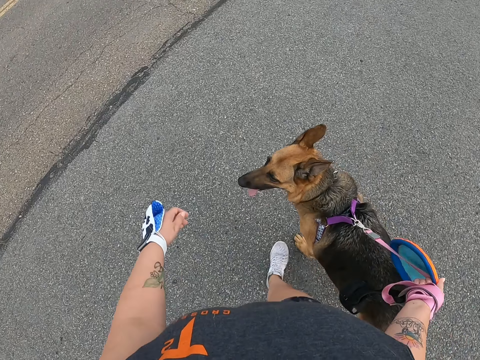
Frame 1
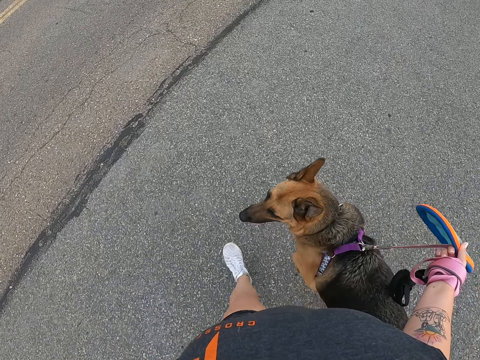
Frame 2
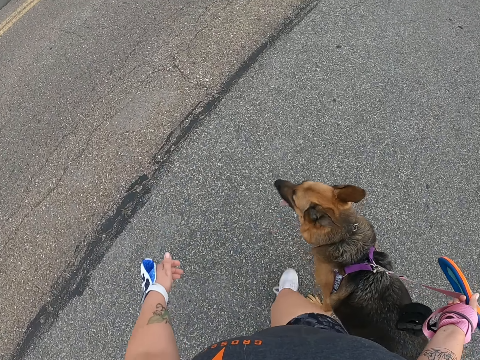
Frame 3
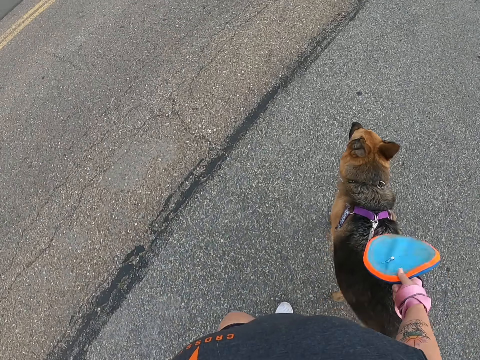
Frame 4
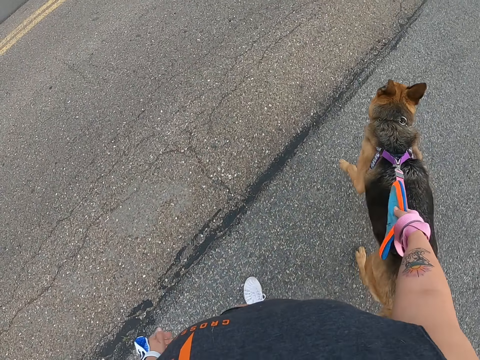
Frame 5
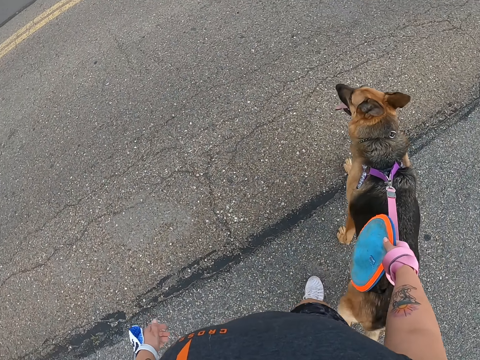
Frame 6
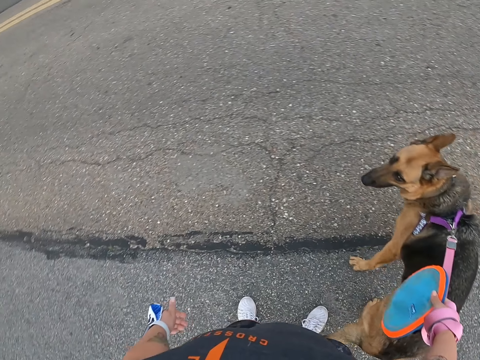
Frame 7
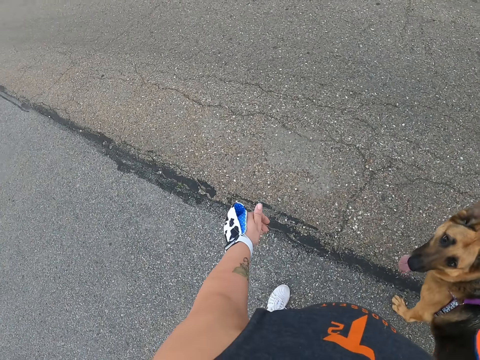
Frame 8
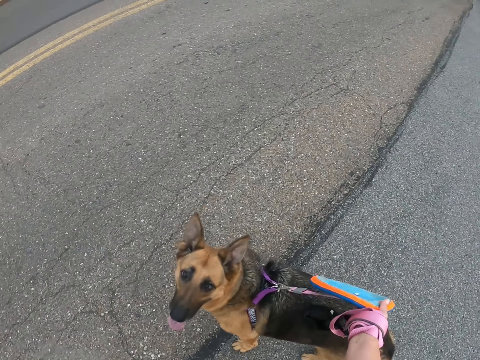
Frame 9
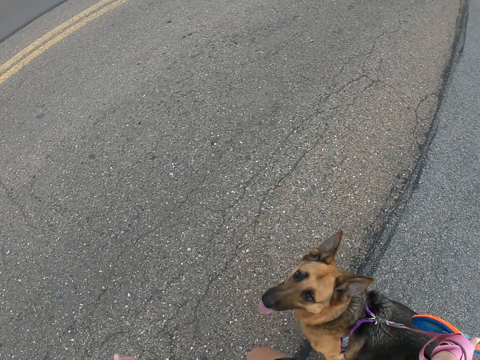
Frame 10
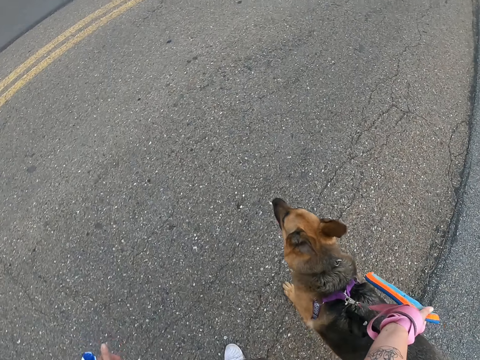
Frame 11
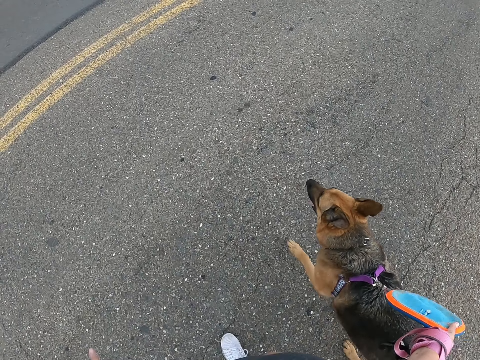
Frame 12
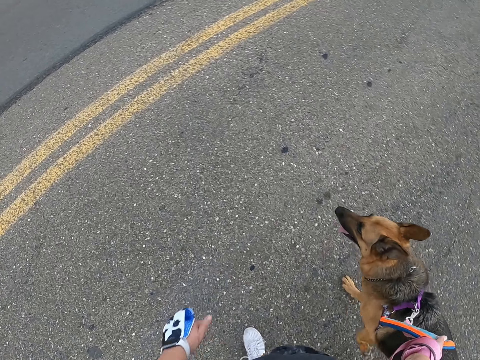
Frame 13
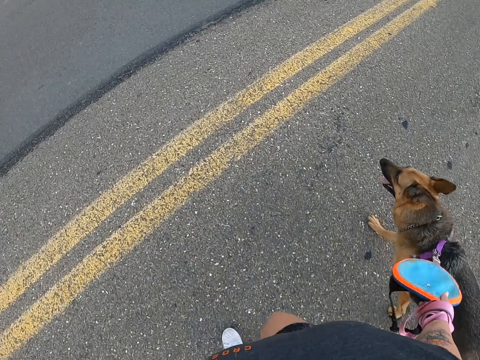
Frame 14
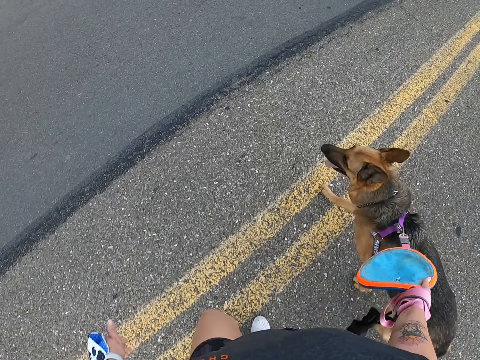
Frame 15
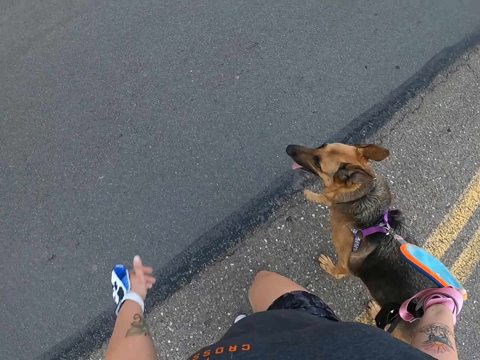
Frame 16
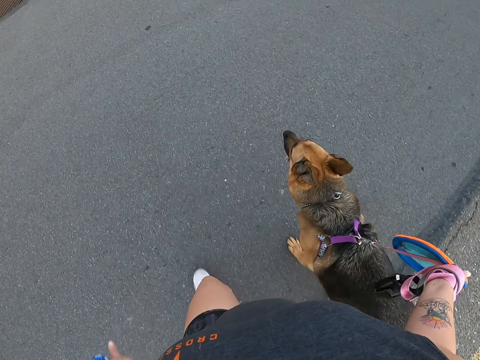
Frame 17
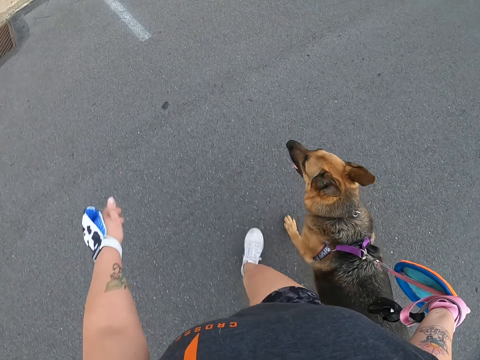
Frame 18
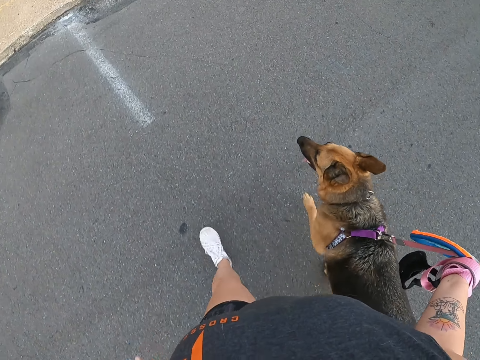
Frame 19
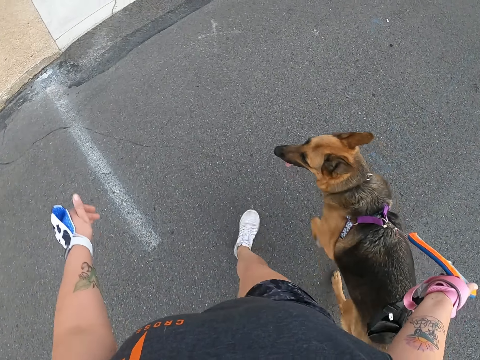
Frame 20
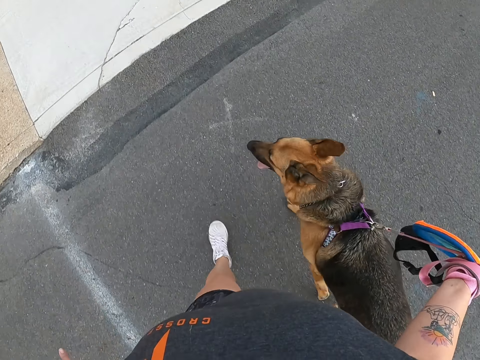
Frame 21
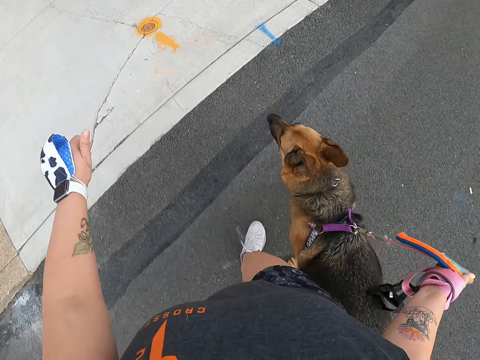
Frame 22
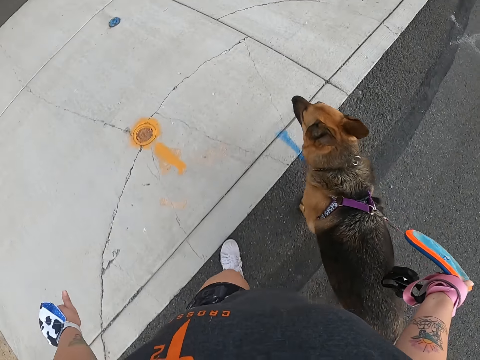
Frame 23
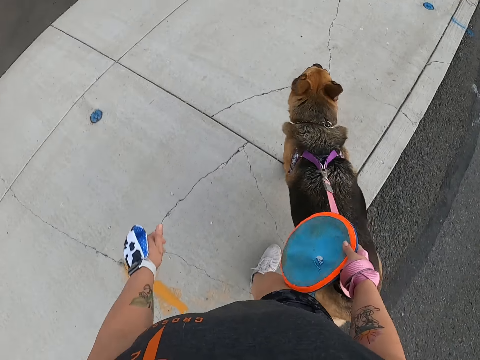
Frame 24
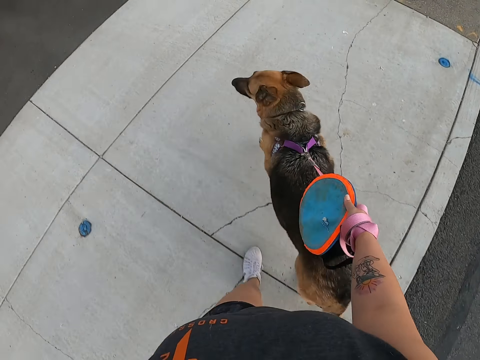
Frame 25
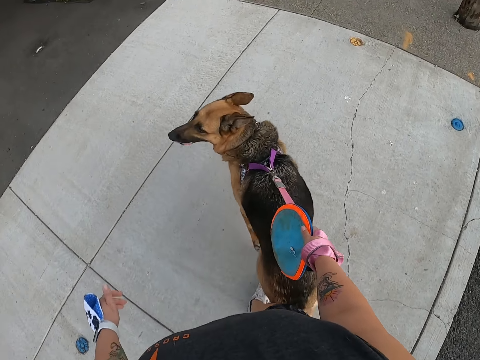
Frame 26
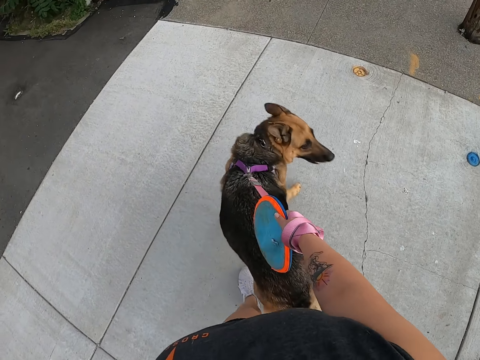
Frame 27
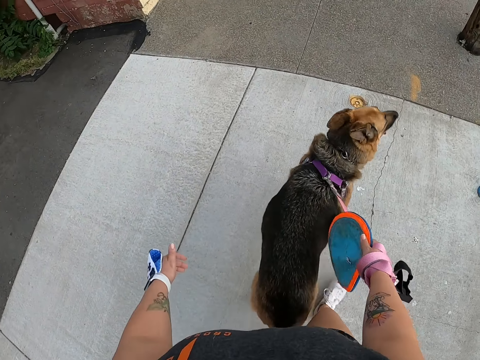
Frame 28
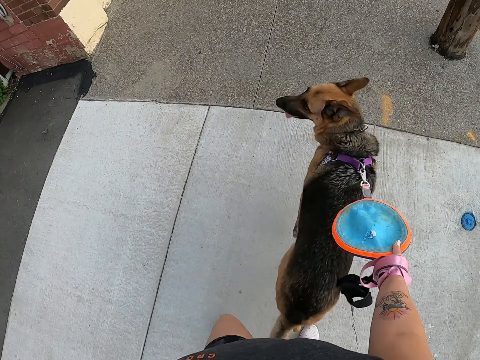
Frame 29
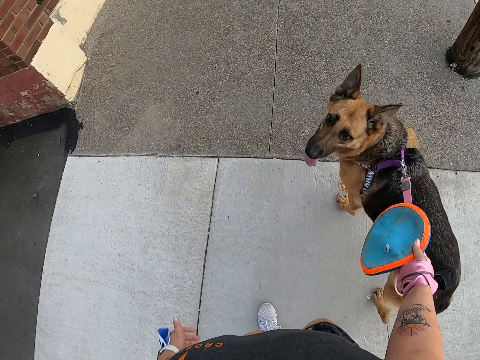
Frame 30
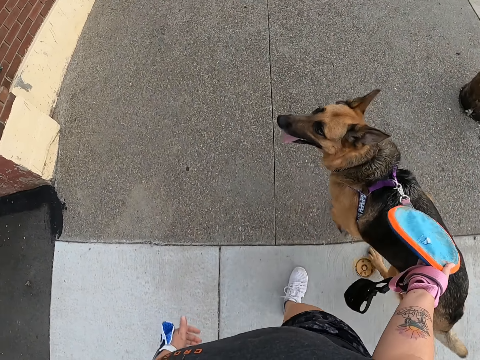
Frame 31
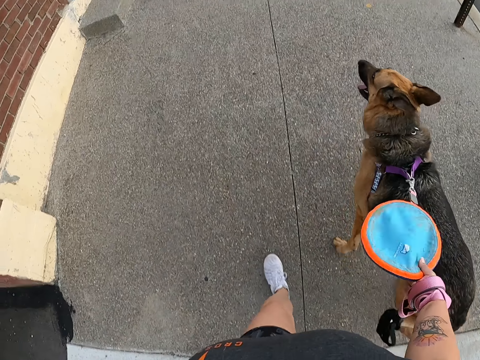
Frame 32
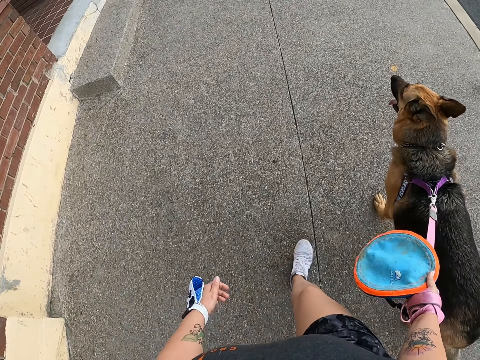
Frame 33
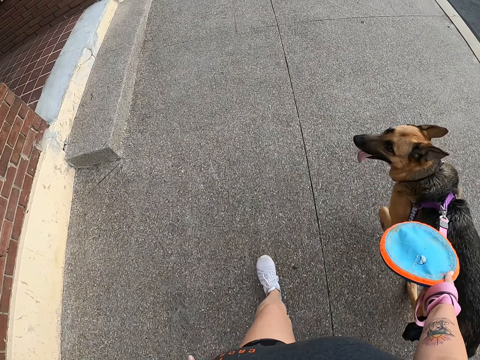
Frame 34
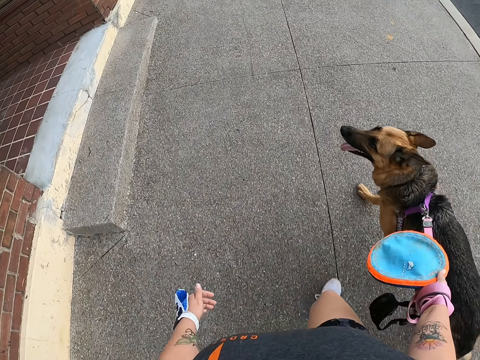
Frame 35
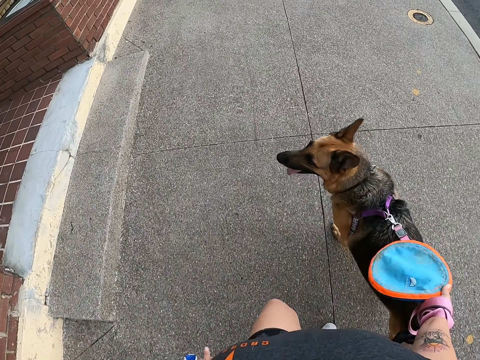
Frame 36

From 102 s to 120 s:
The camera wearer stands. They cross the road. They walk on the sidewalk.

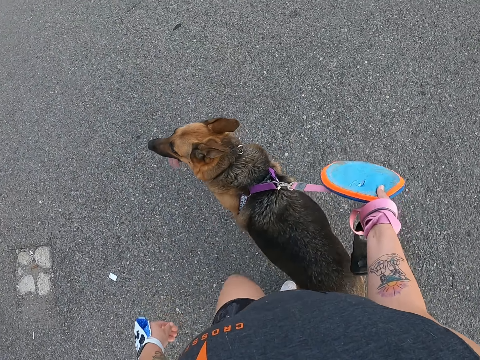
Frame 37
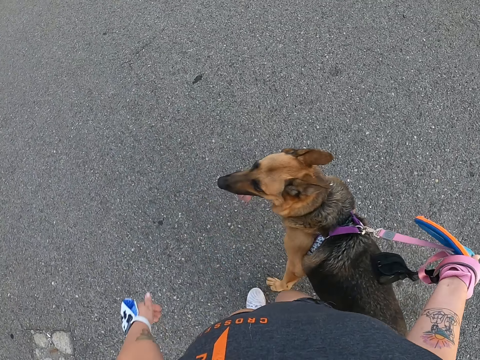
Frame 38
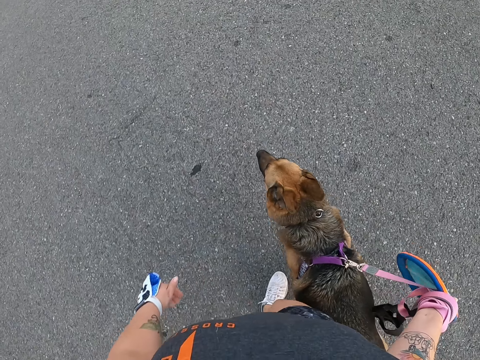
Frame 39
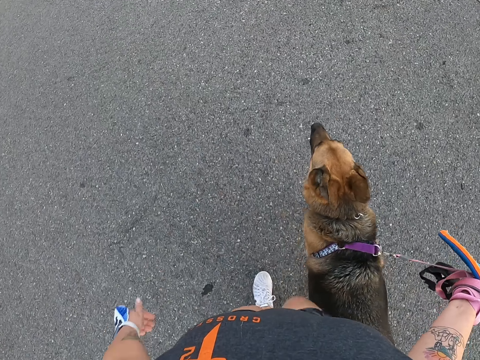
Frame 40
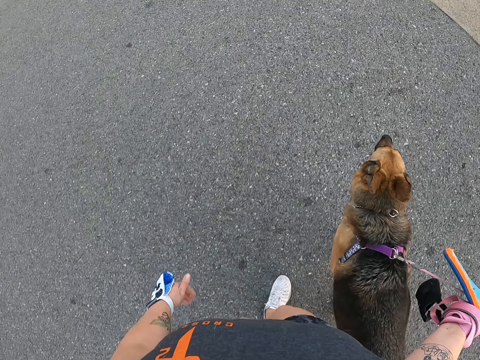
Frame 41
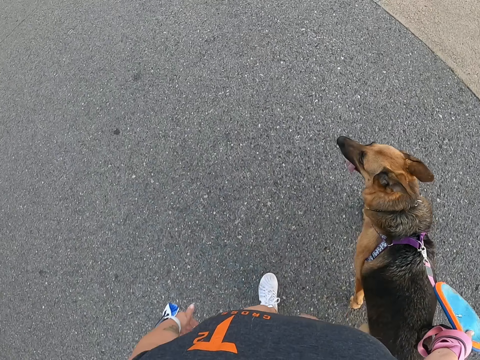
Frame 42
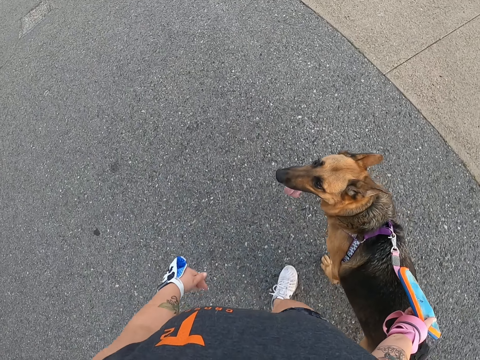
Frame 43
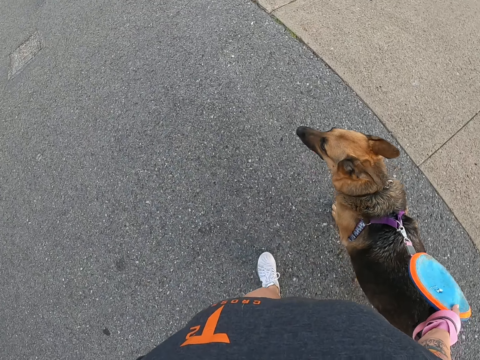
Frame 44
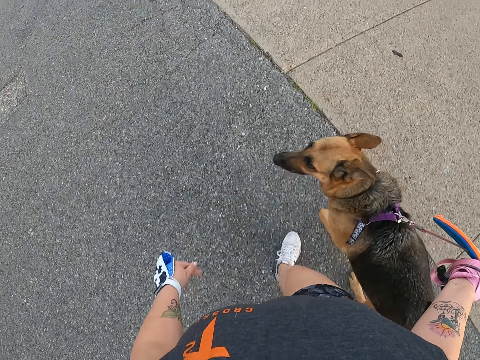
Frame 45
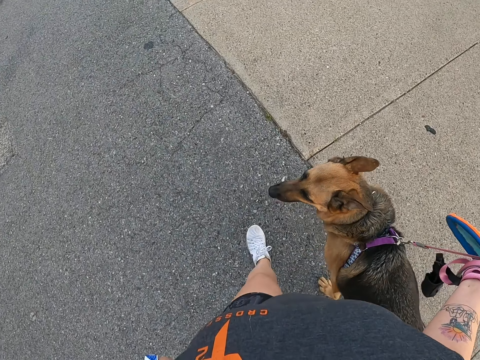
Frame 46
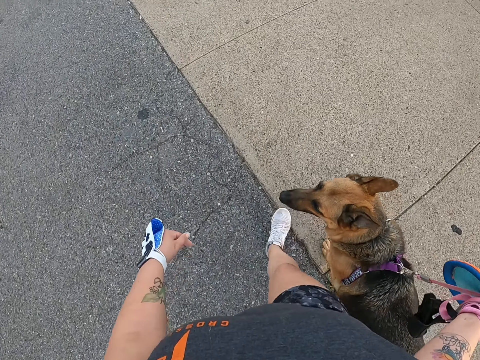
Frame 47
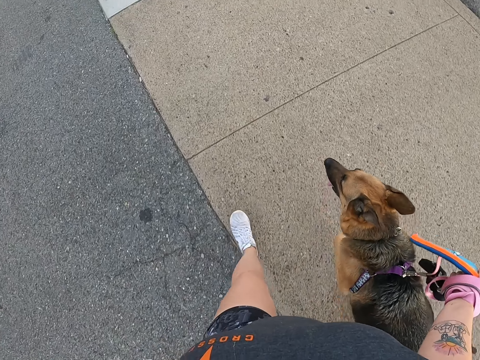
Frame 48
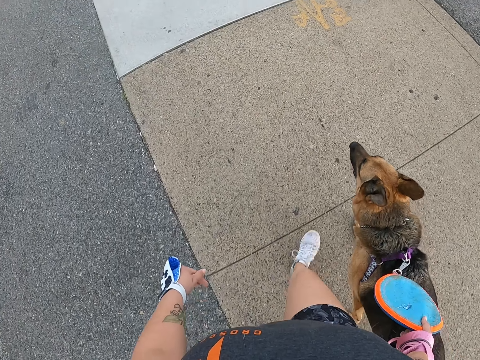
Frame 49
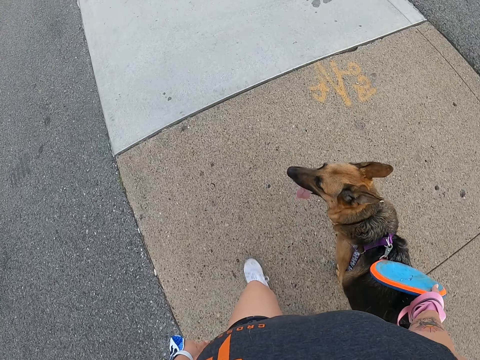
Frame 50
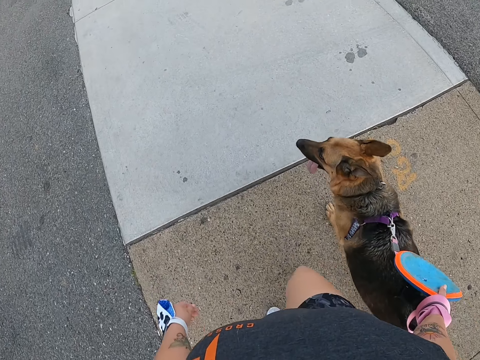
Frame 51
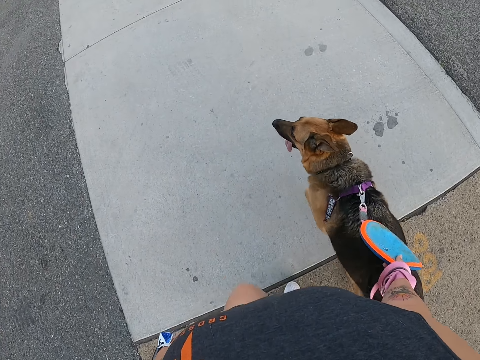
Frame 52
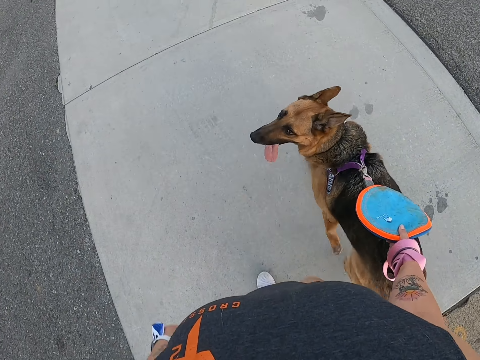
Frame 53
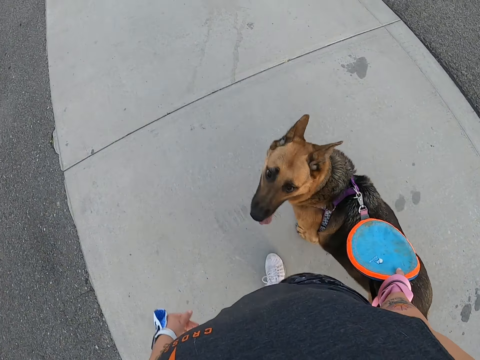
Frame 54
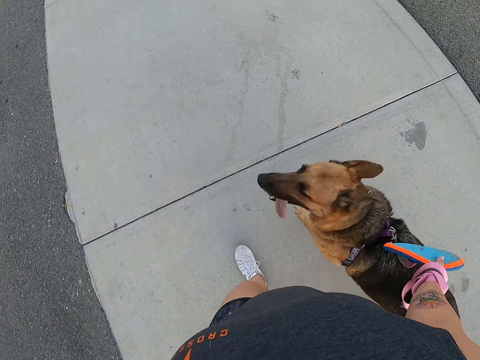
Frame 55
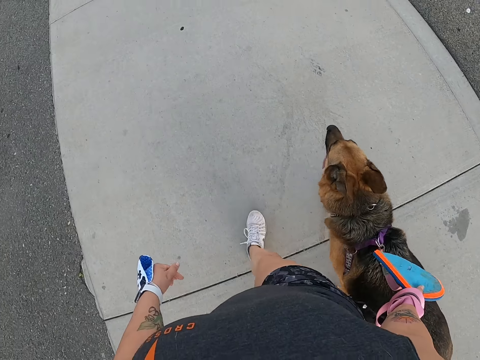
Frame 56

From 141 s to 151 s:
The camera wearer pulls the dog. They walk.
